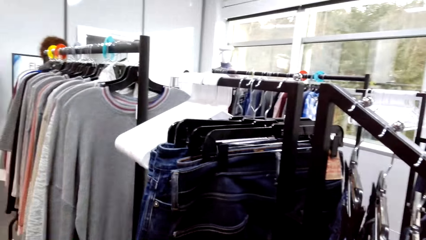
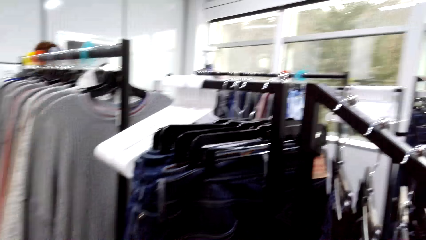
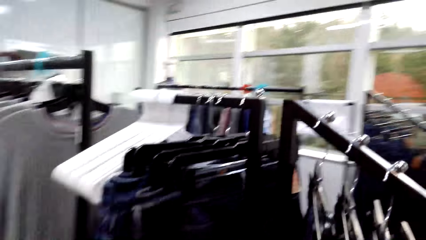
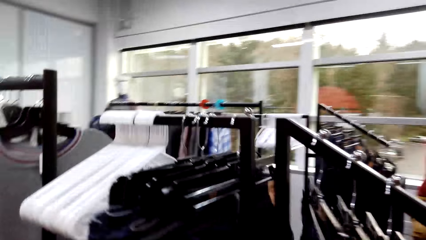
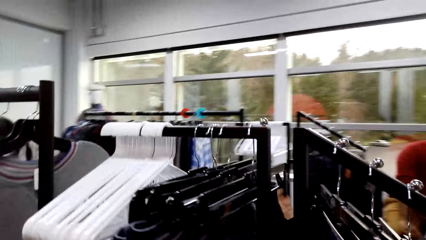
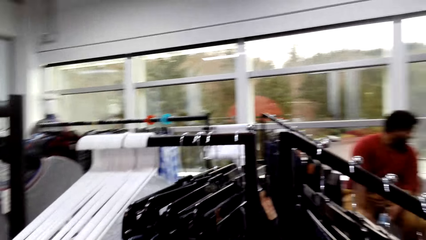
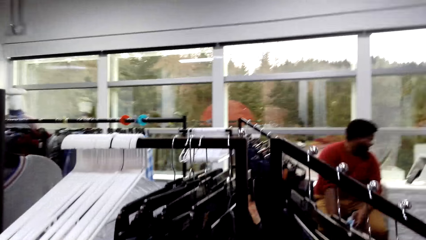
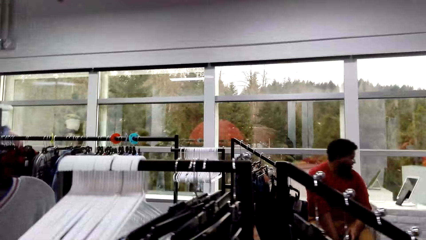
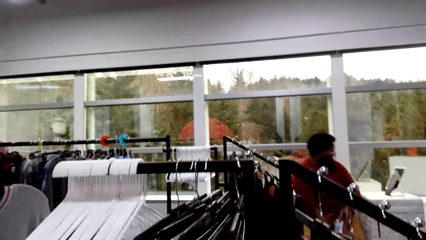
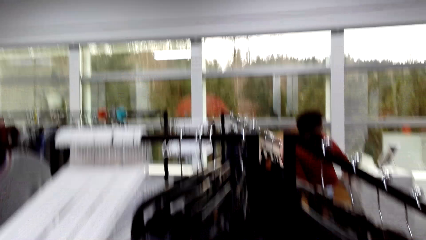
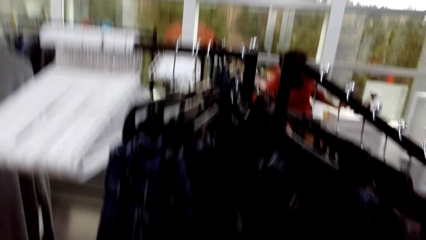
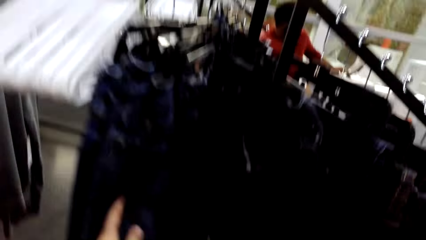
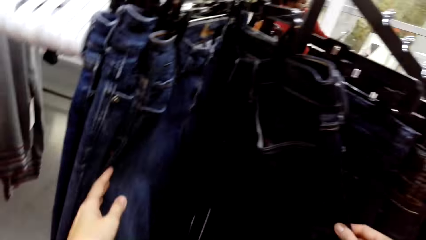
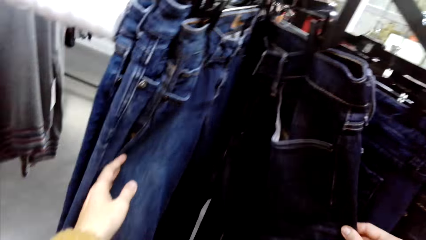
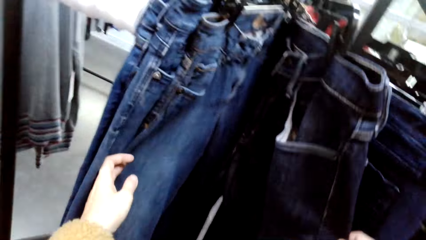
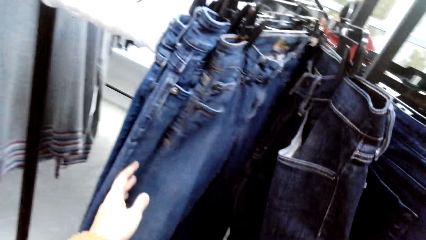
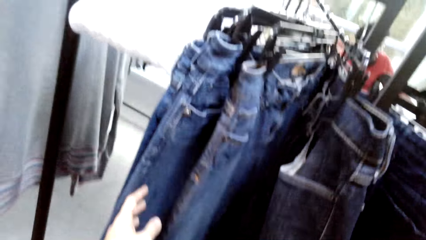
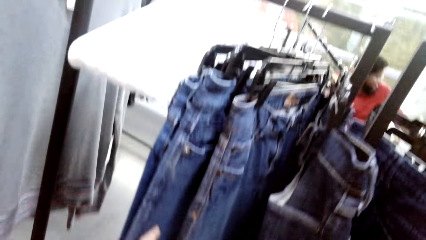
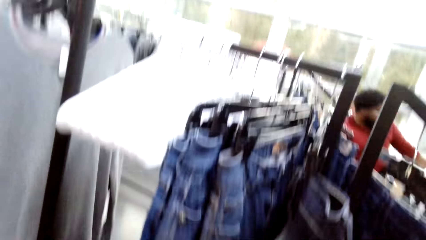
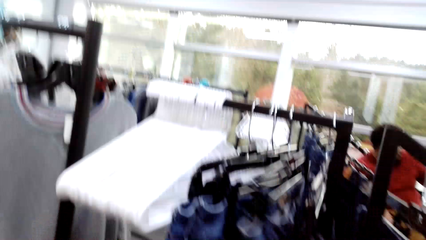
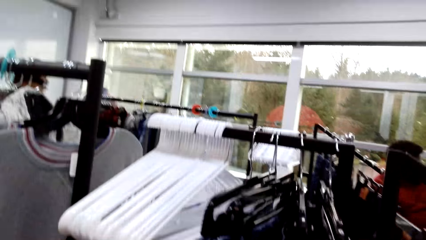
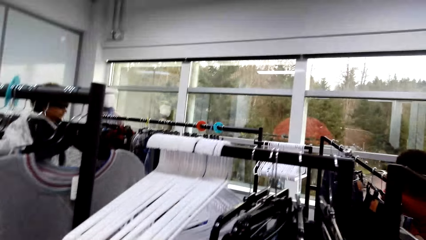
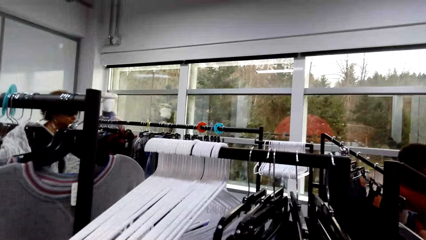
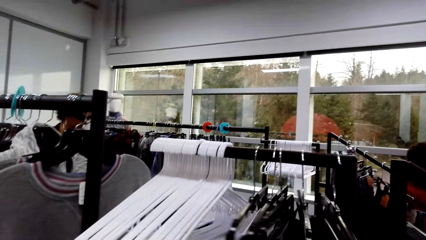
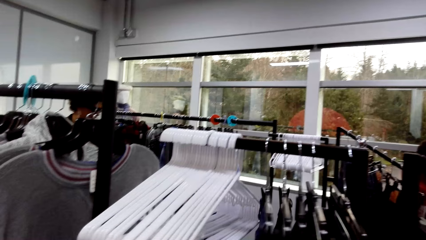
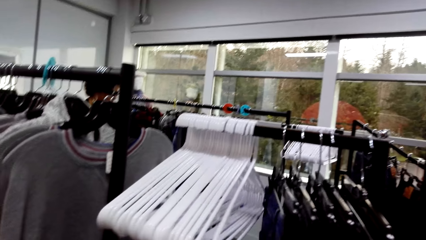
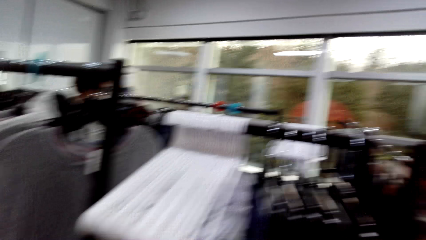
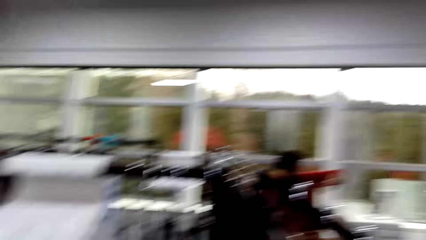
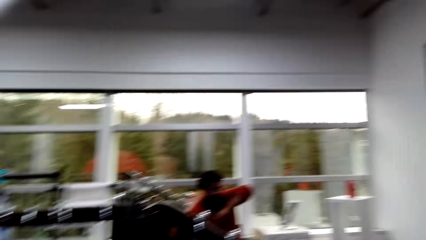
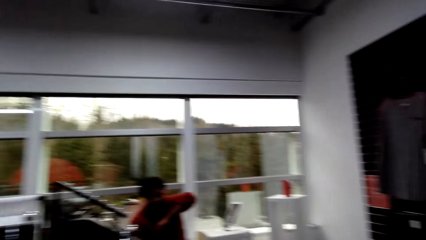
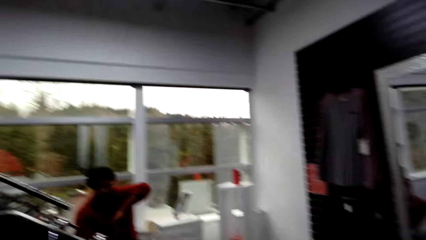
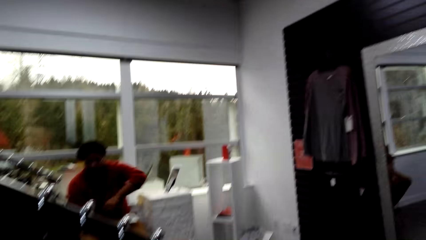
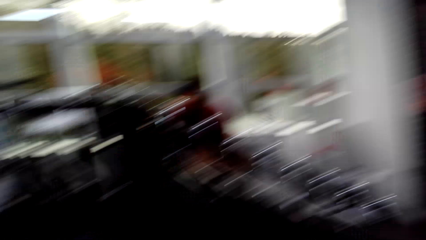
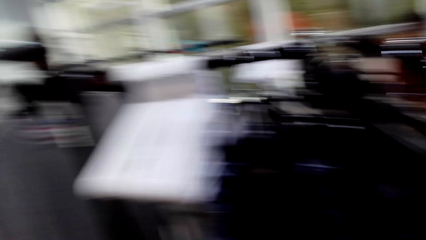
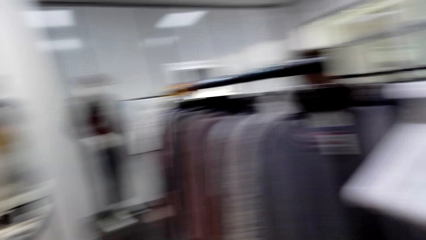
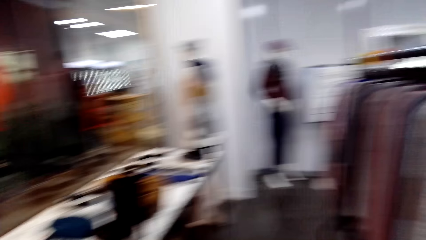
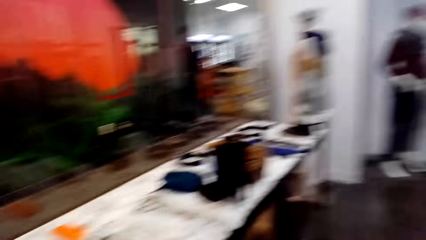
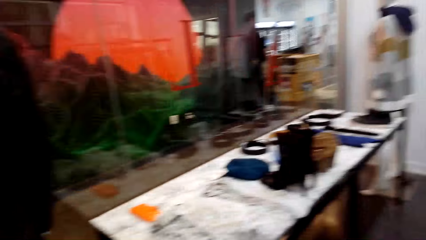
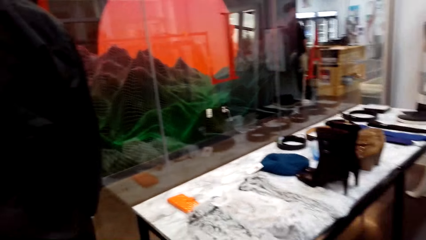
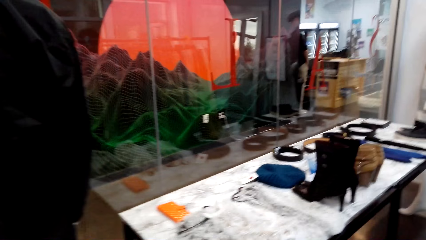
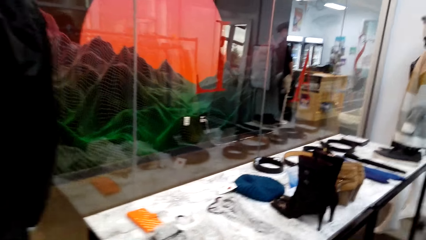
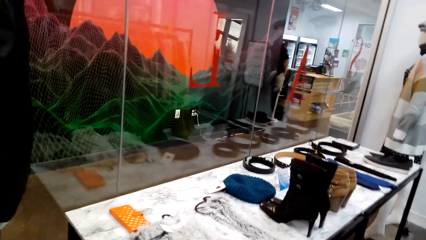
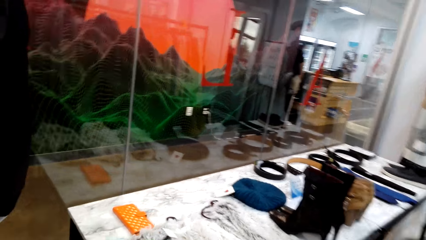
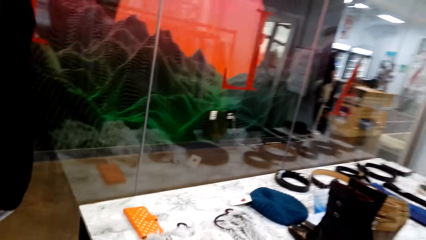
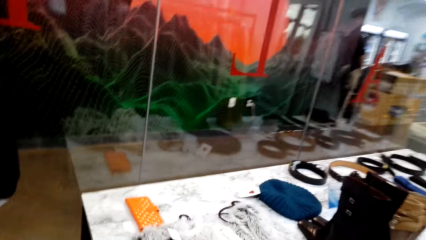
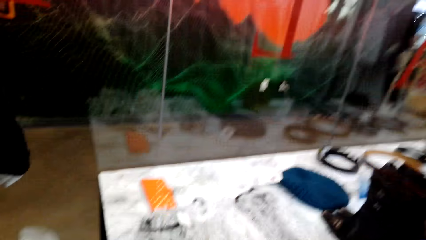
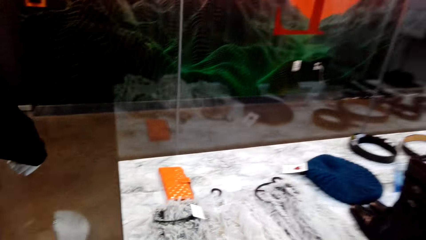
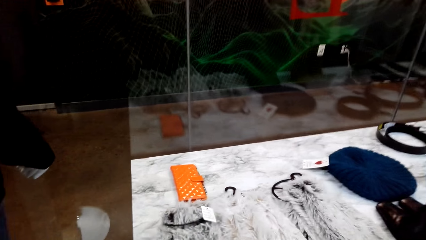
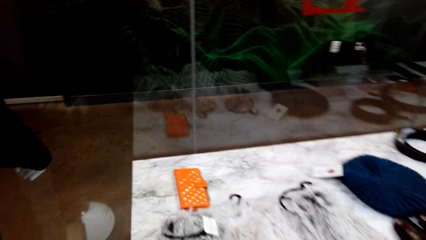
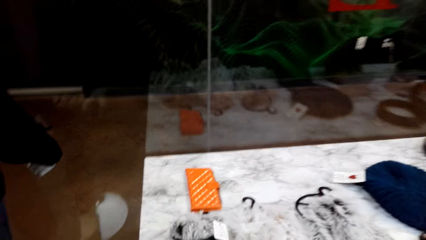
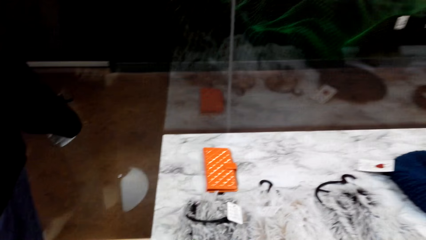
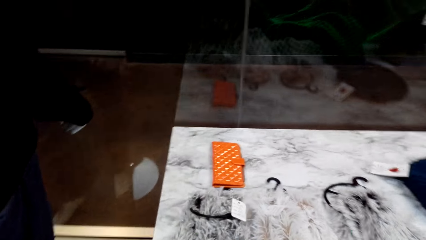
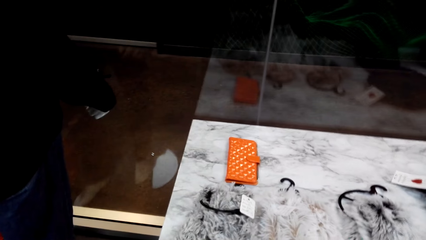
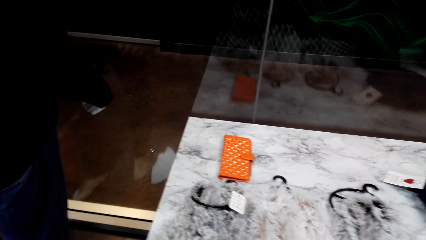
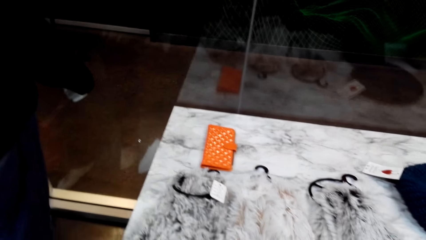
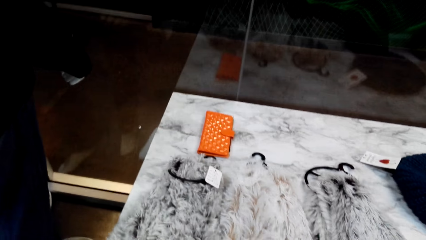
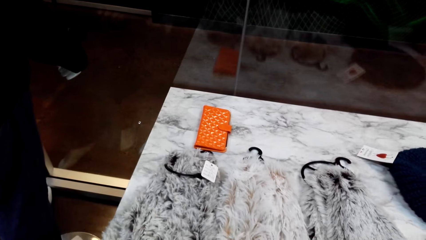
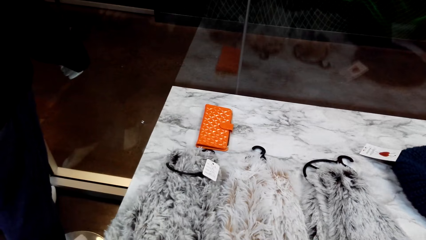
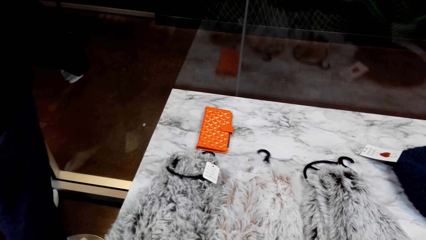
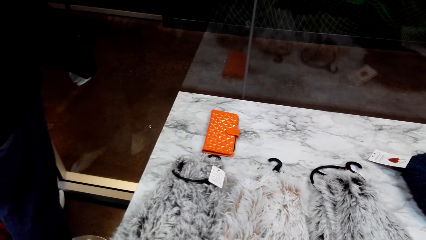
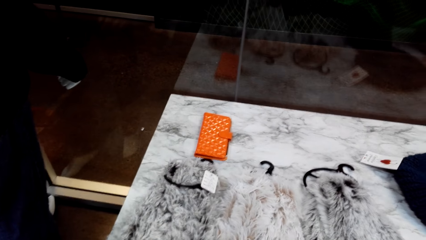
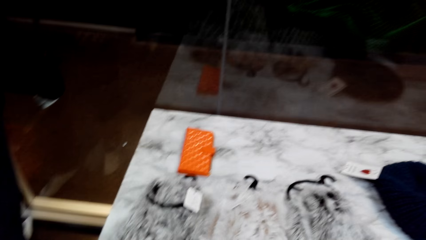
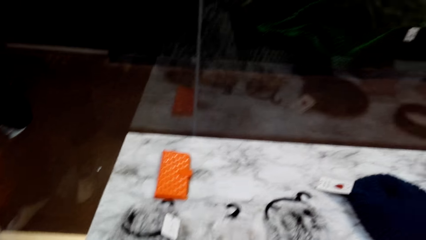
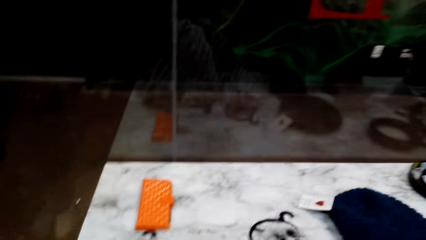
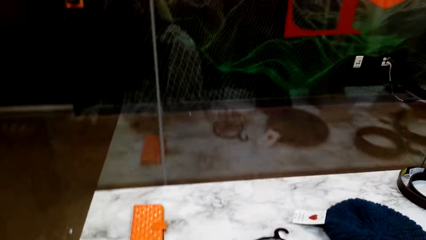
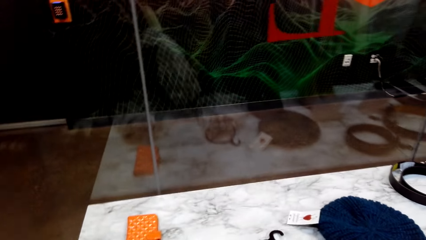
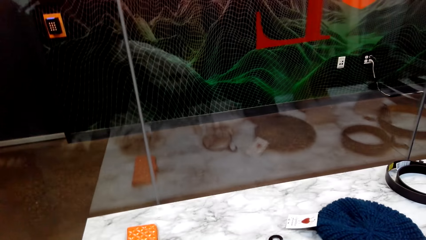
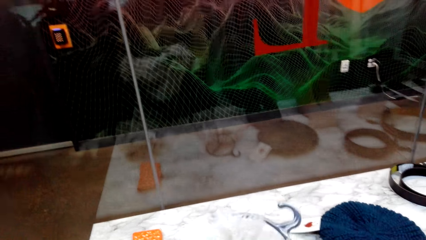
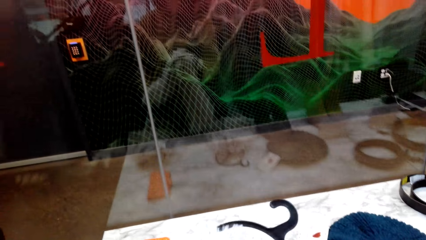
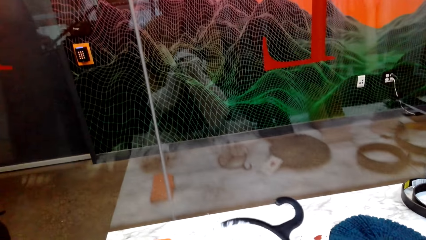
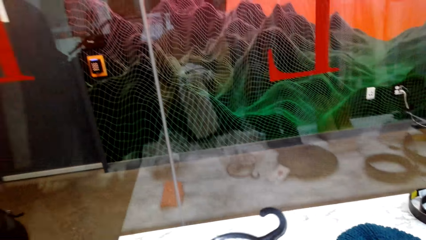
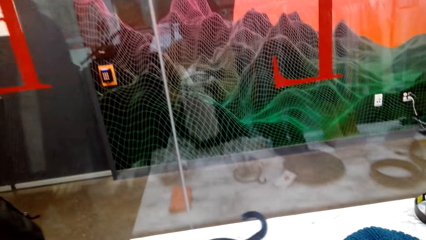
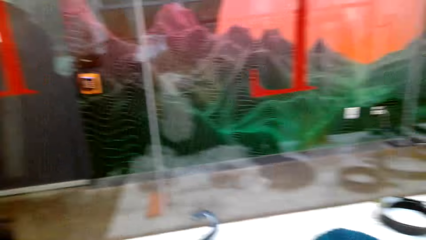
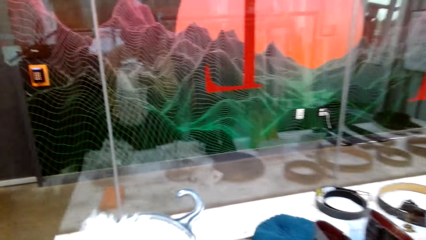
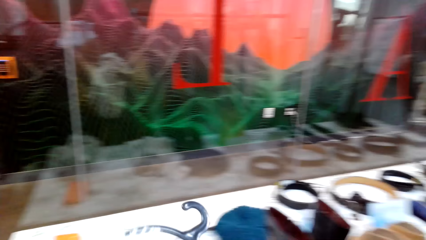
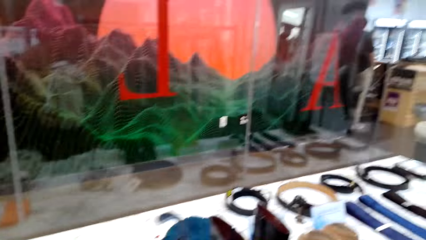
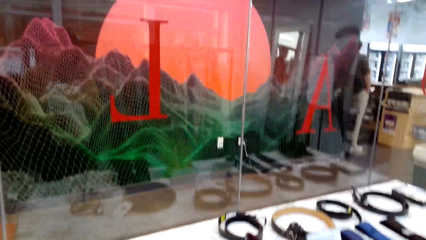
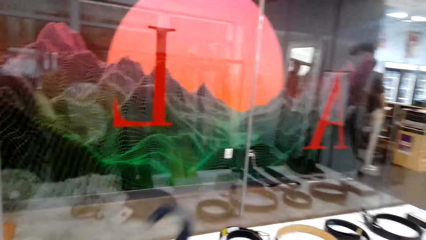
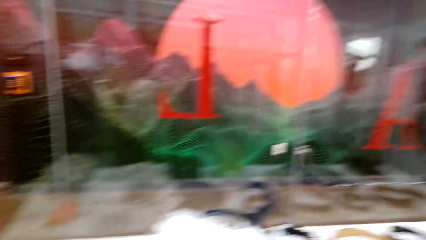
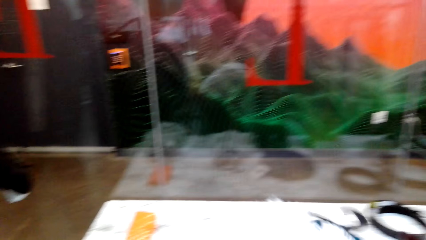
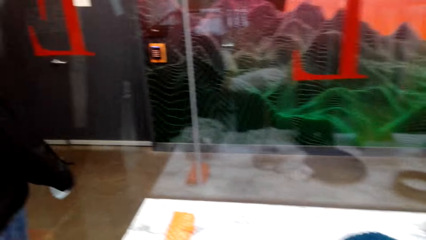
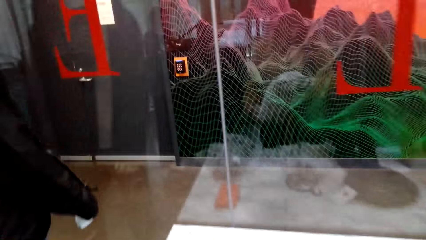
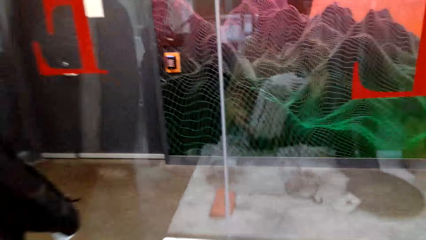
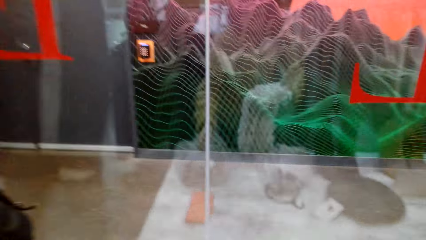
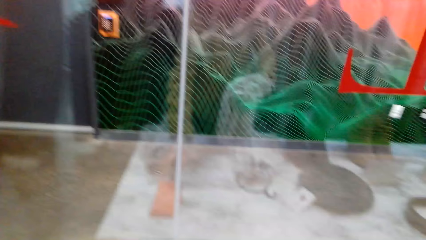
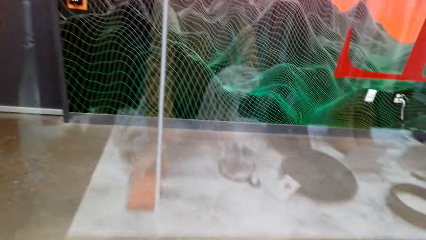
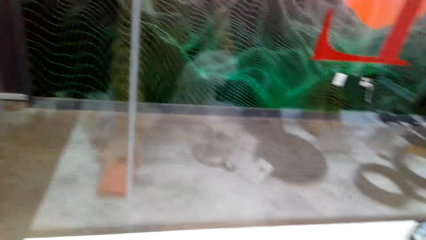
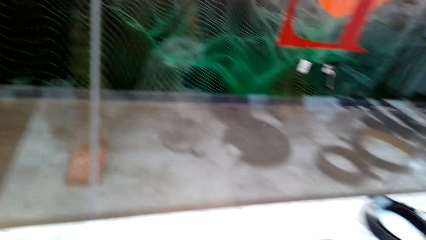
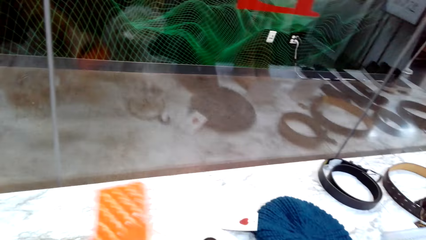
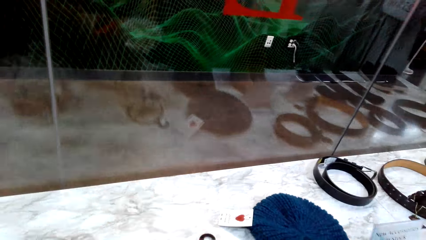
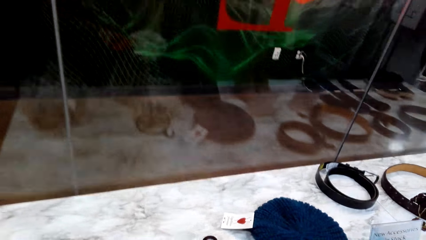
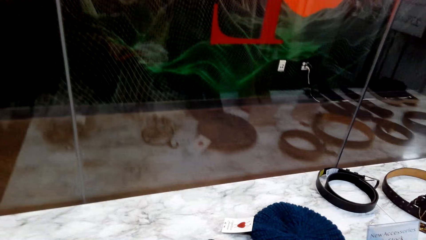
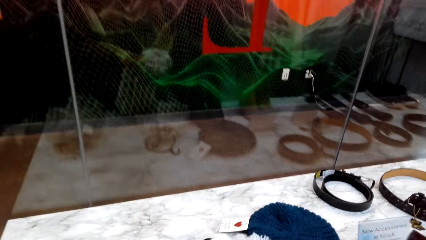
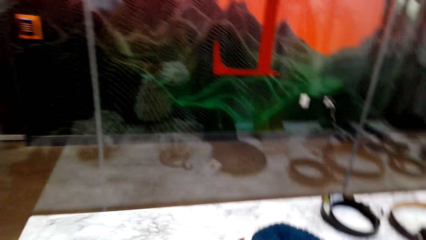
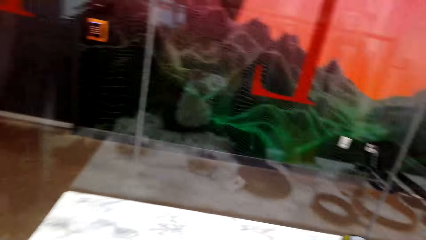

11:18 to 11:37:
The camera wearer walks around the boutique. They look at a pant from a rack. They look at the scarf. They pick up the scarf from the rack. They hold the scarf.
